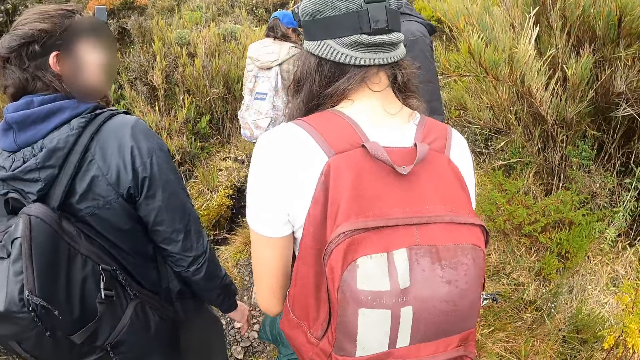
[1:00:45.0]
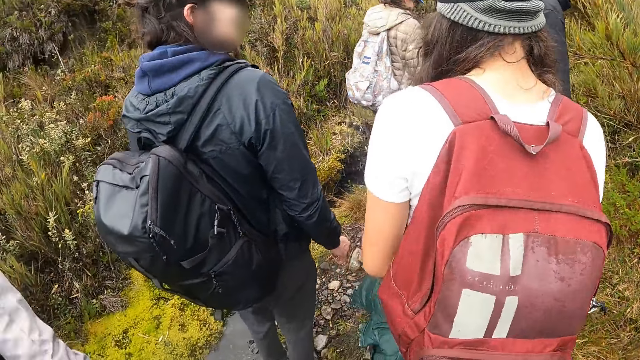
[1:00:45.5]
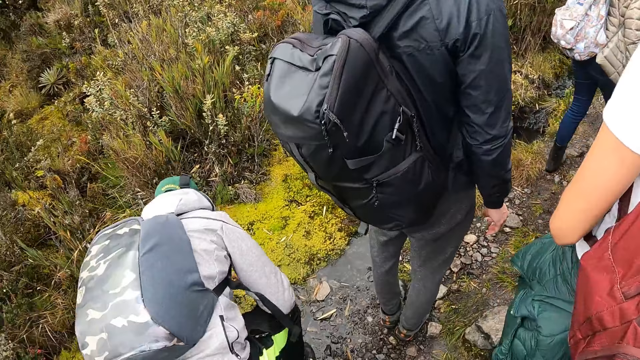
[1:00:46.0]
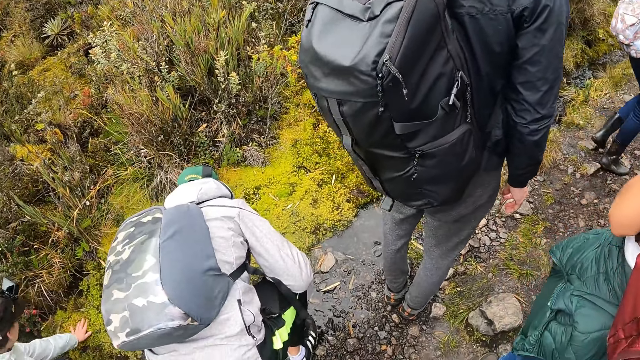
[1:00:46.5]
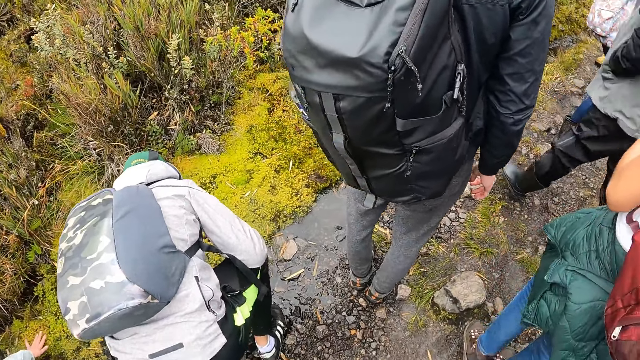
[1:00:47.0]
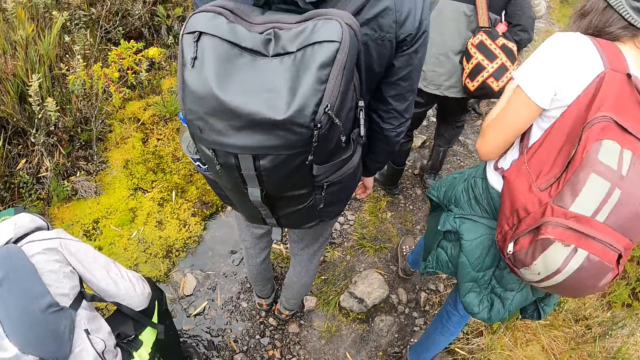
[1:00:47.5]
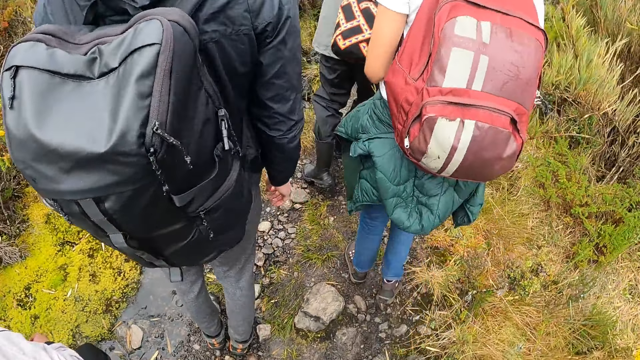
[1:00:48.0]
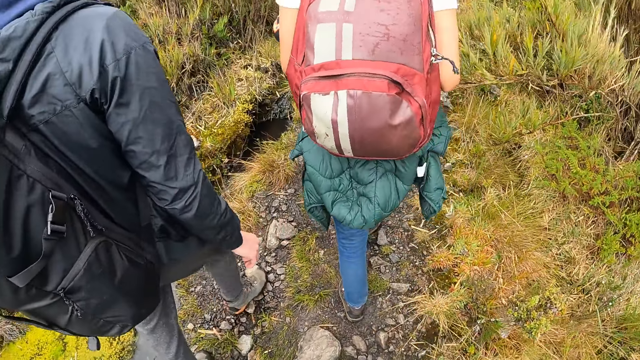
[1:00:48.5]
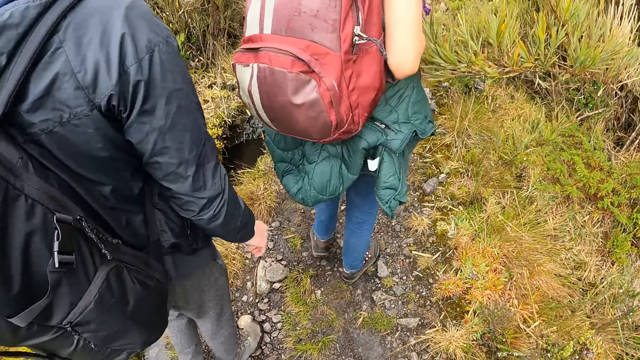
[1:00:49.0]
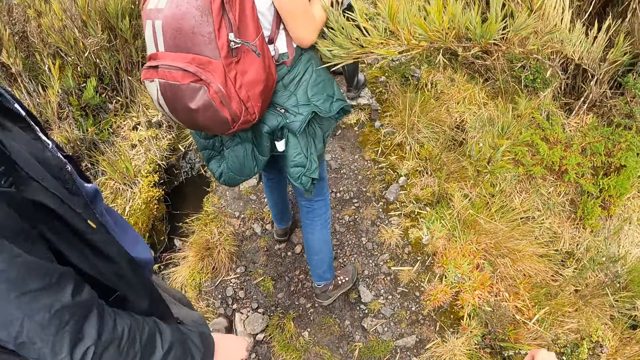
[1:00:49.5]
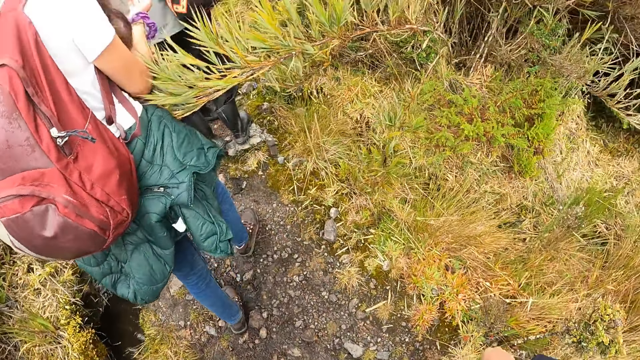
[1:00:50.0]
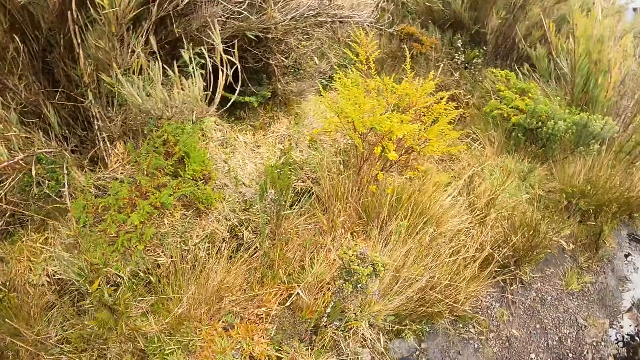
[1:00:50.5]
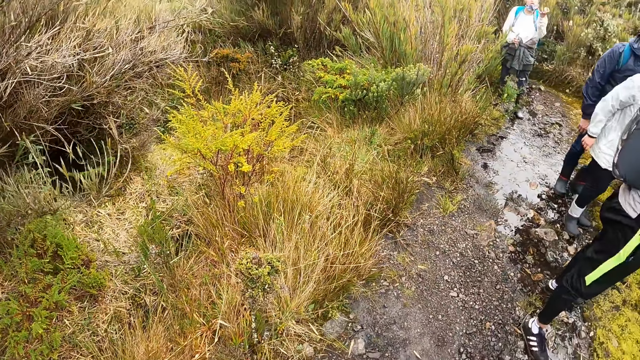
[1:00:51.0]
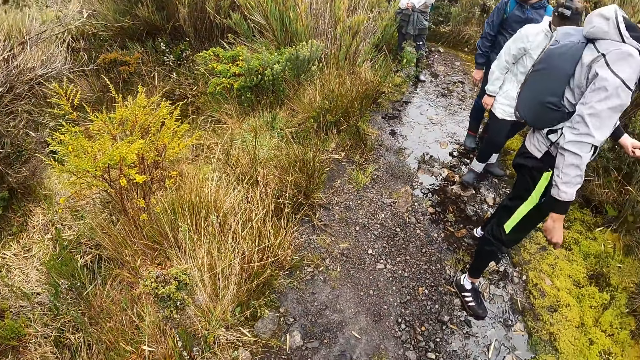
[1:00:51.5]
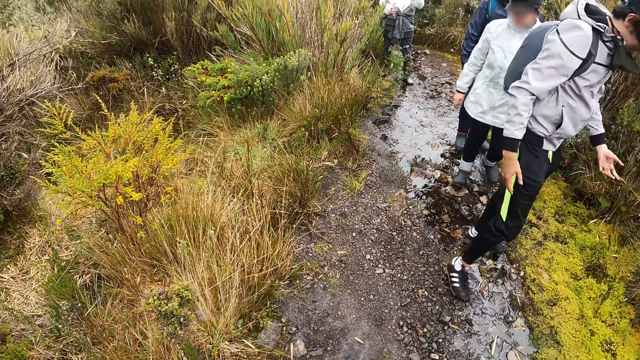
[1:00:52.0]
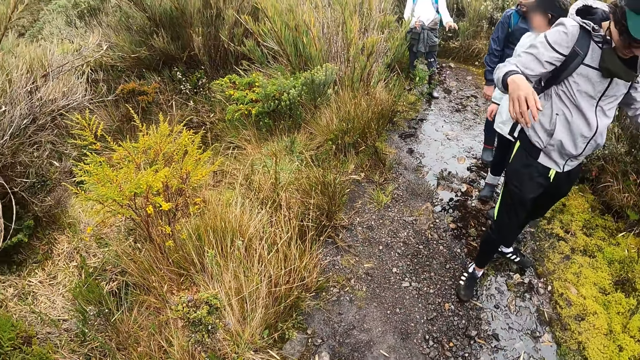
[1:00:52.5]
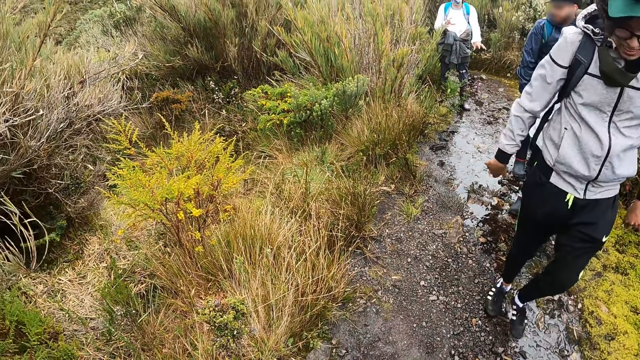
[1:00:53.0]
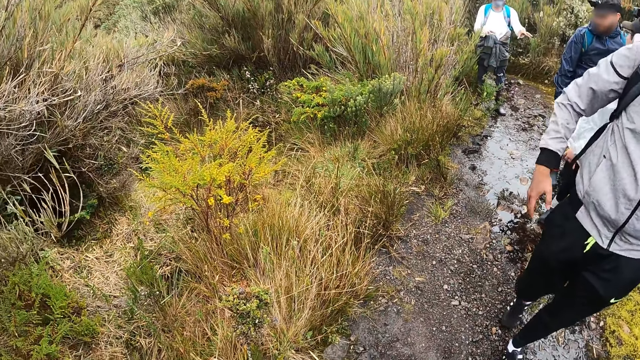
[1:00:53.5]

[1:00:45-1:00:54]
The camera wearer walks on the pathway in the forest with the group of people. They look around.

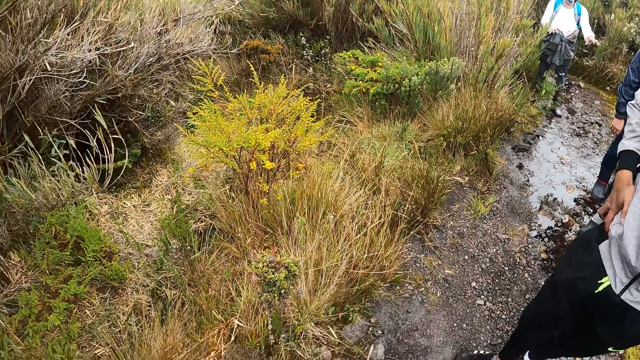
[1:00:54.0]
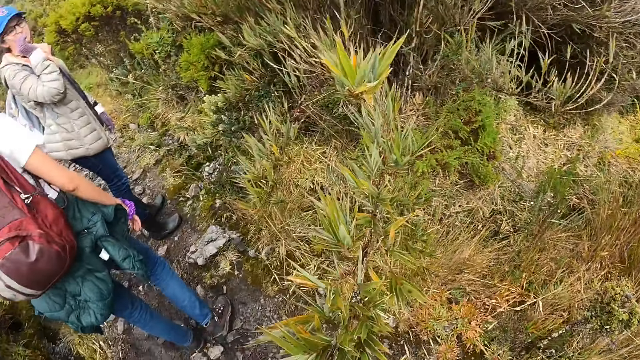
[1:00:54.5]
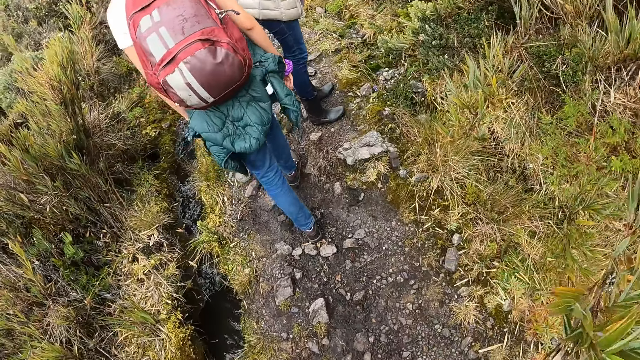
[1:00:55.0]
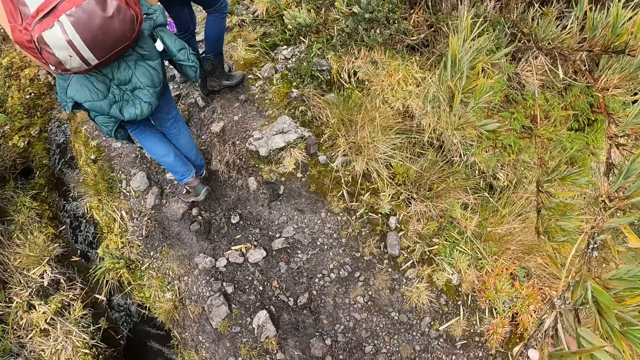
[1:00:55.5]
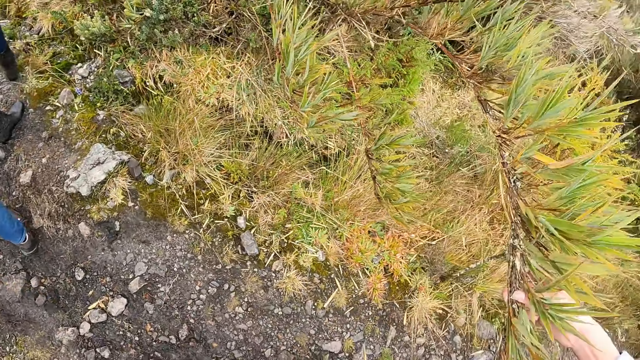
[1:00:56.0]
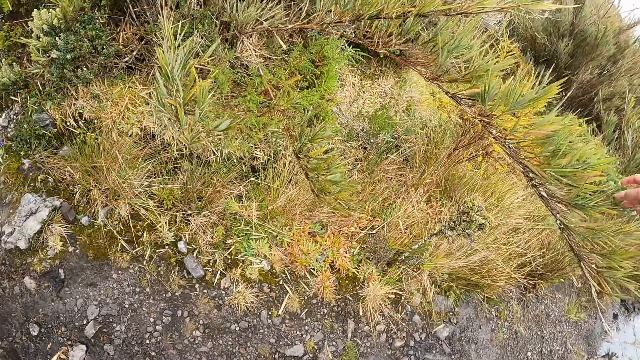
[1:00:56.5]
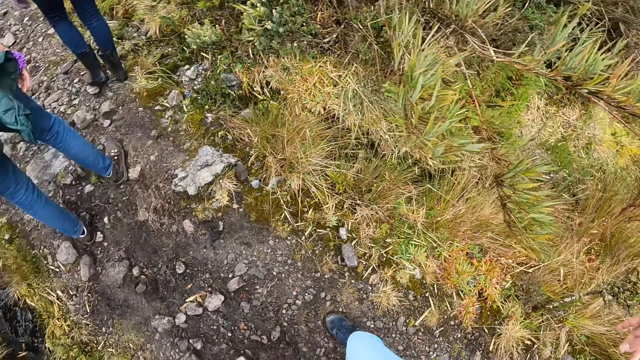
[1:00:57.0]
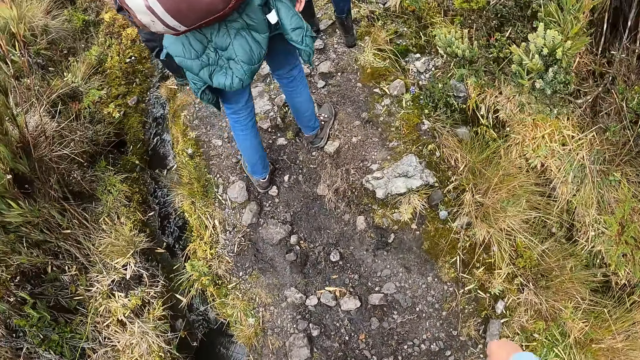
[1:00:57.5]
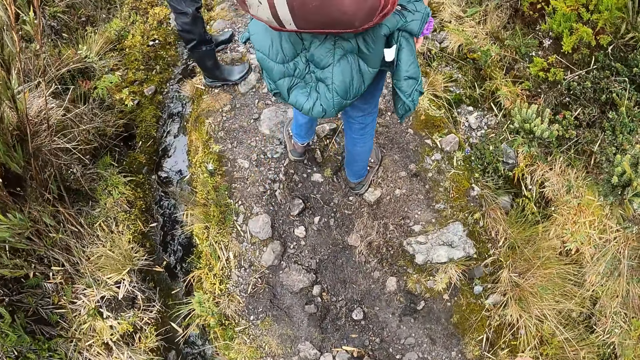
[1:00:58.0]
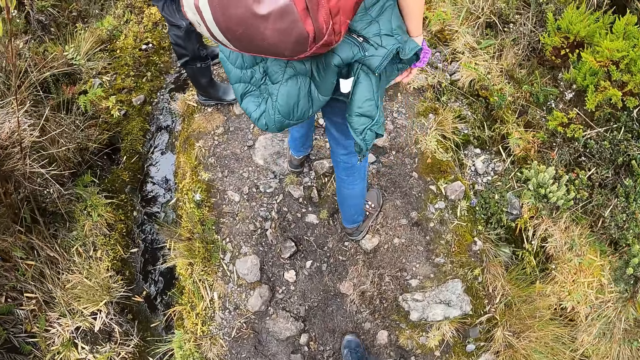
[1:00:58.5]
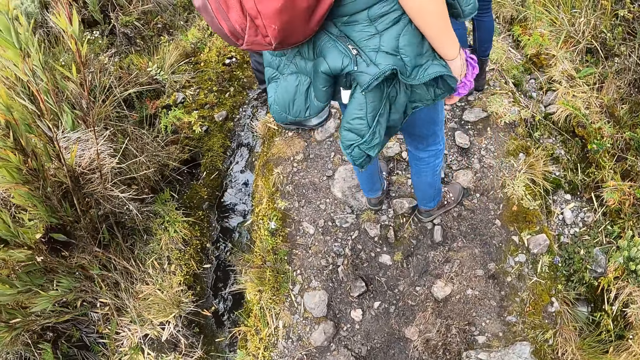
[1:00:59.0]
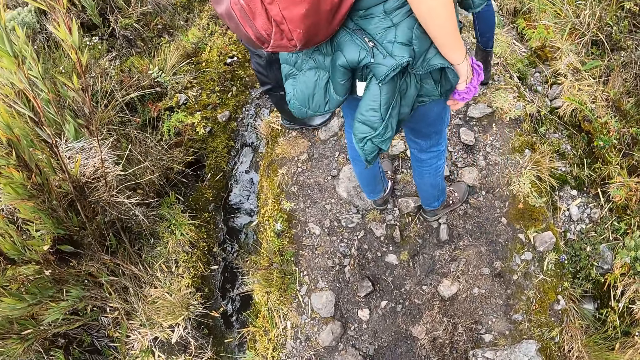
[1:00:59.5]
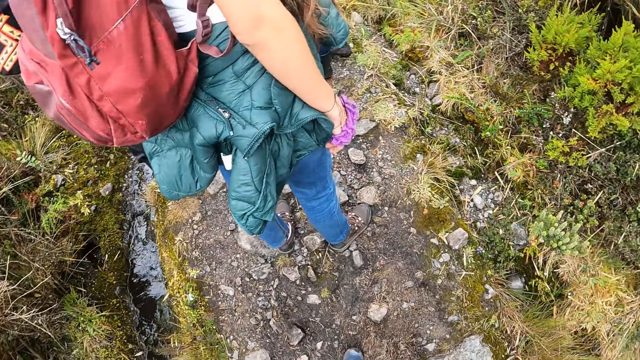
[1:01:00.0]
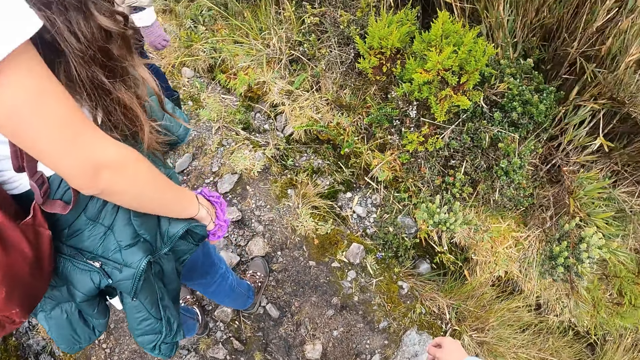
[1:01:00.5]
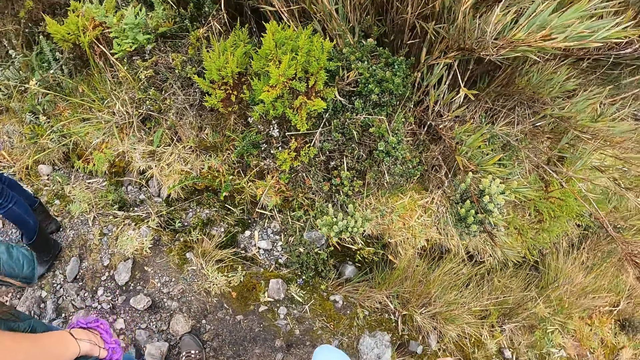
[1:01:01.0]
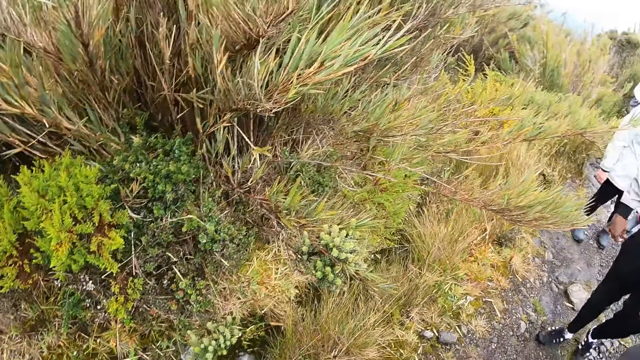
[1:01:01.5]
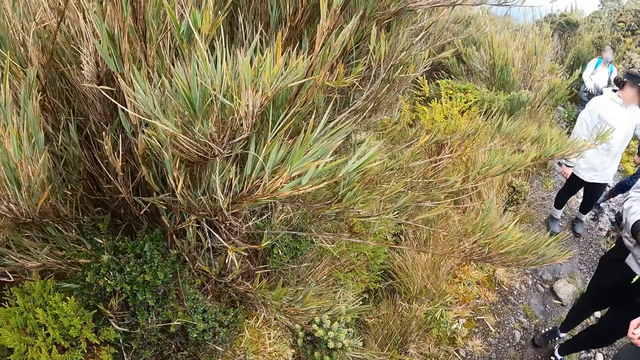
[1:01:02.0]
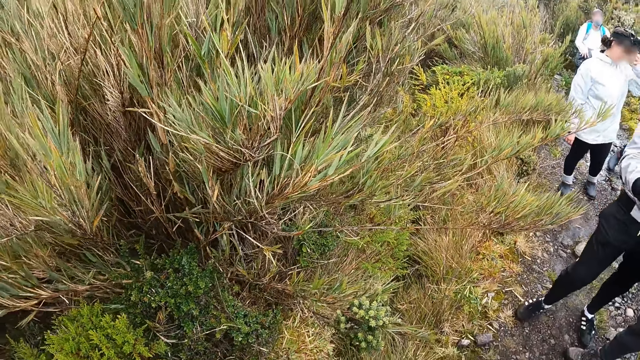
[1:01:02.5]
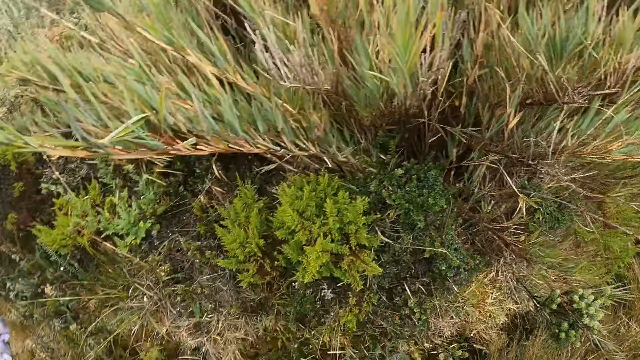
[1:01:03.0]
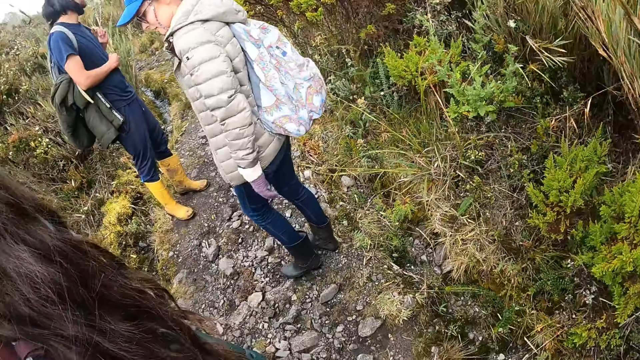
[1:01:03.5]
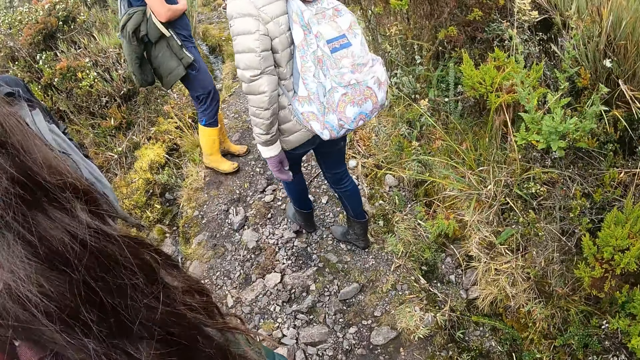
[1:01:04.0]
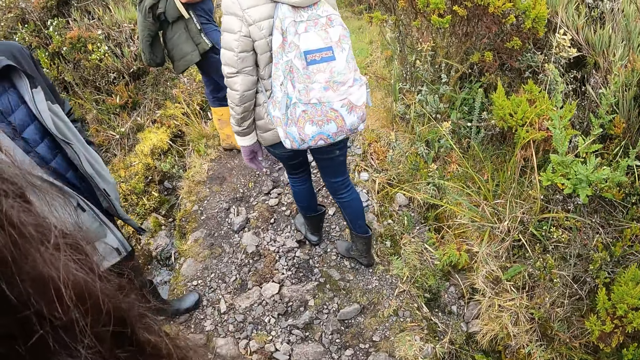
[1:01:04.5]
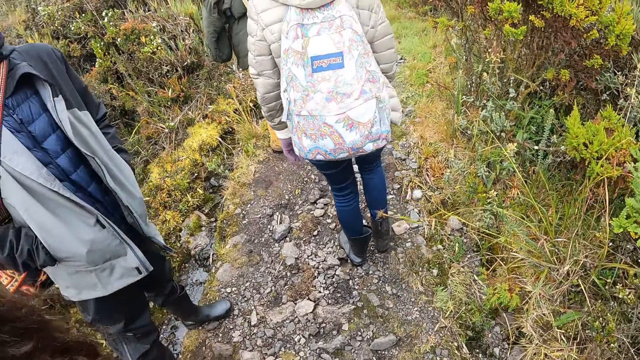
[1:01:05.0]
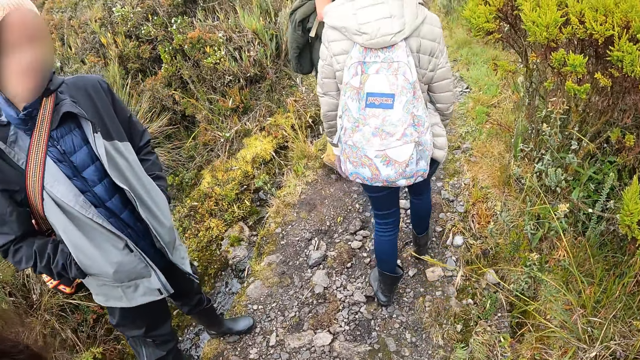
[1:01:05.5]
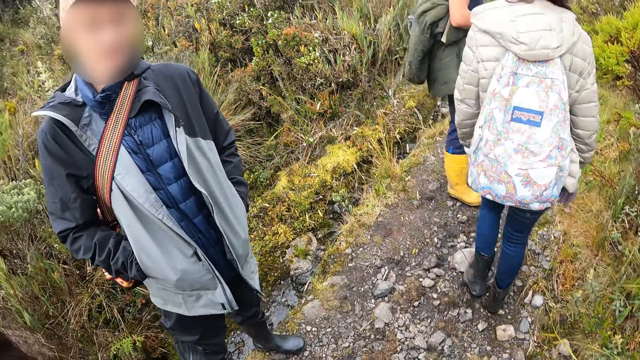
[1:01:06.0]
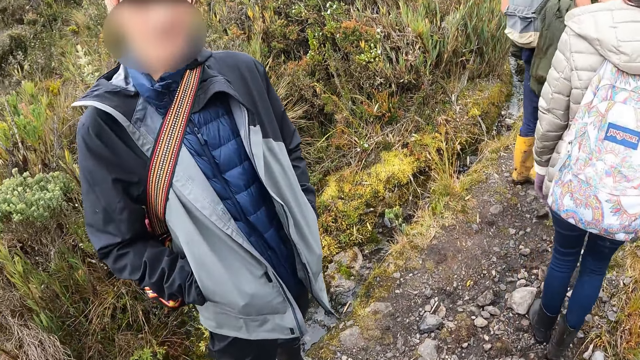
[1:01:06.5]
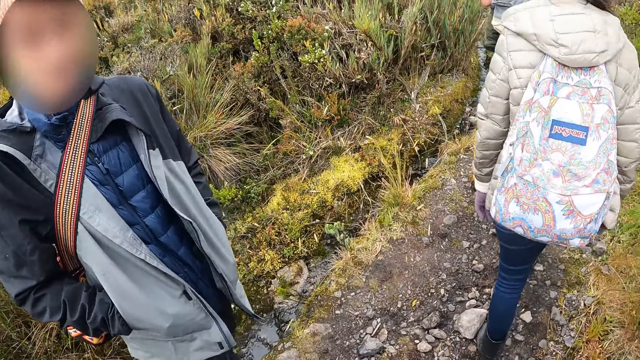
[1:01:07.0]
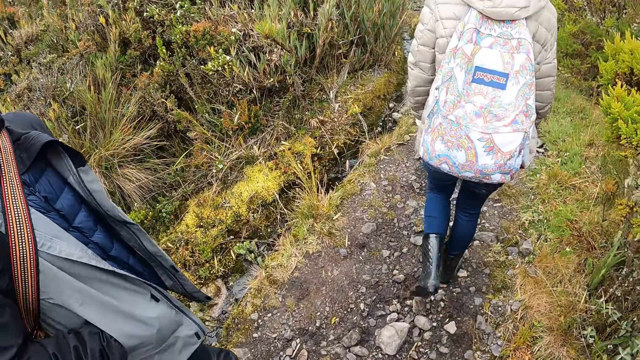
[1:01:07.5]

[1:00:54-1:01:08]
The camera wearer walks on the pathway in the forest with the group of people. She moves a branch of leaves with her right hand and touches the tree. She walks on the pathway in the forest with the group of people. She converses with a man.
